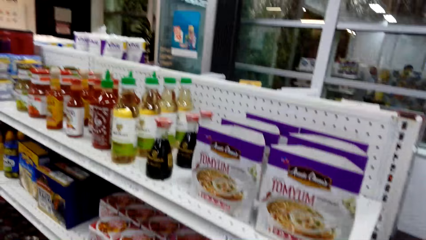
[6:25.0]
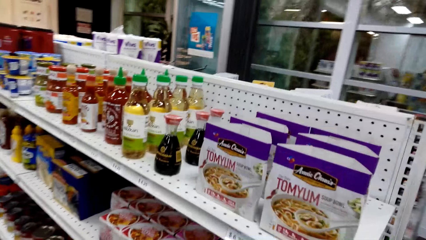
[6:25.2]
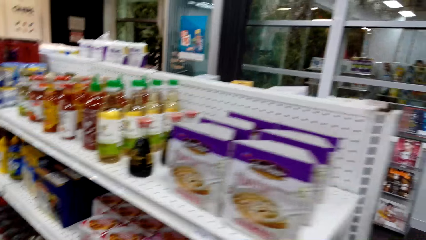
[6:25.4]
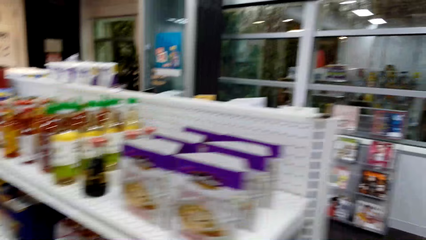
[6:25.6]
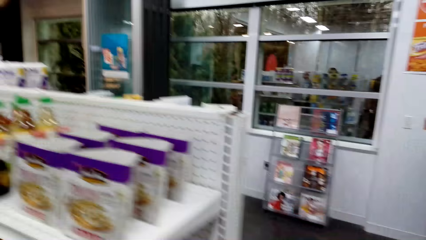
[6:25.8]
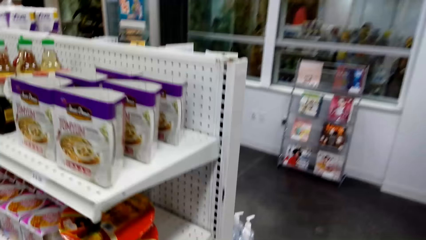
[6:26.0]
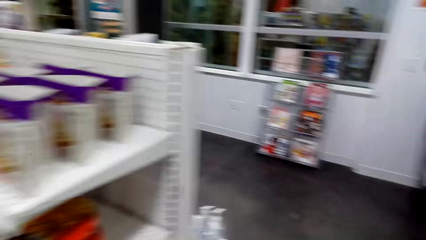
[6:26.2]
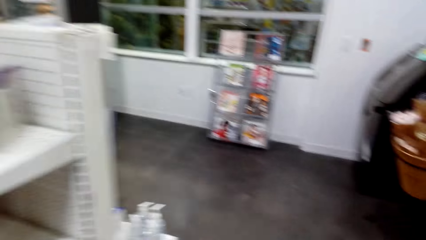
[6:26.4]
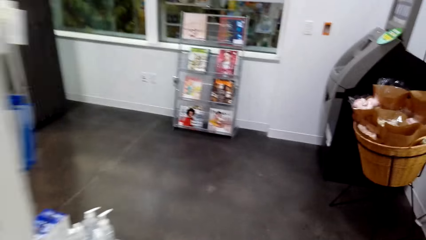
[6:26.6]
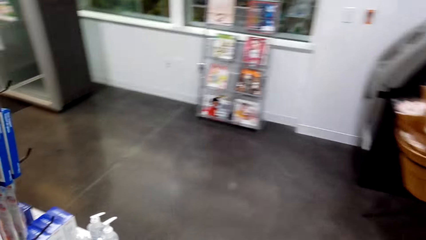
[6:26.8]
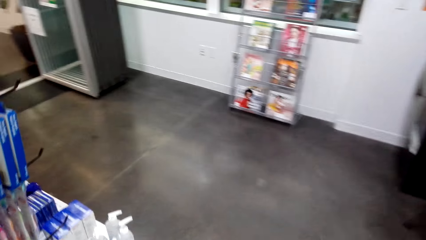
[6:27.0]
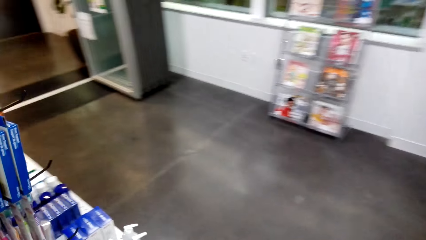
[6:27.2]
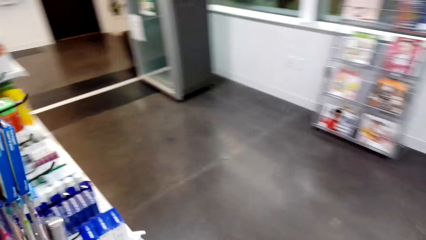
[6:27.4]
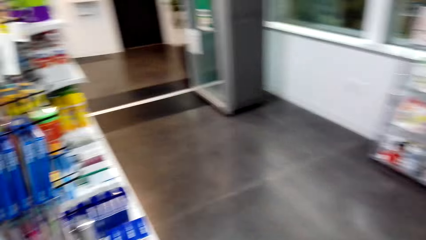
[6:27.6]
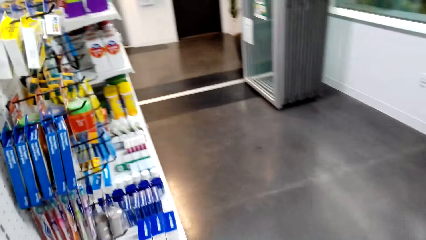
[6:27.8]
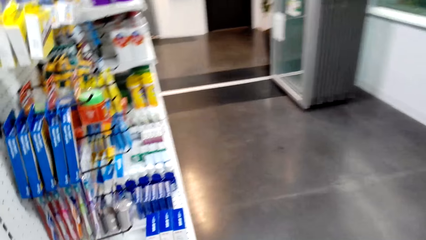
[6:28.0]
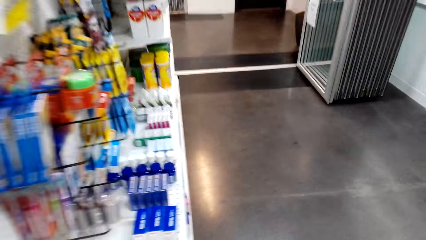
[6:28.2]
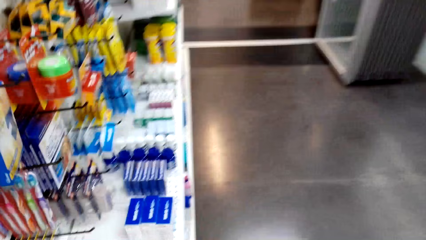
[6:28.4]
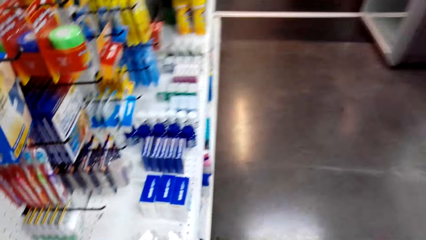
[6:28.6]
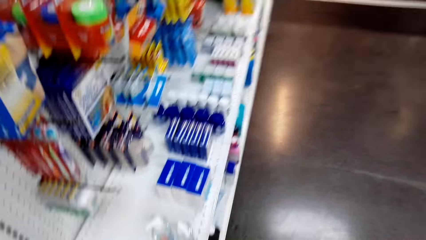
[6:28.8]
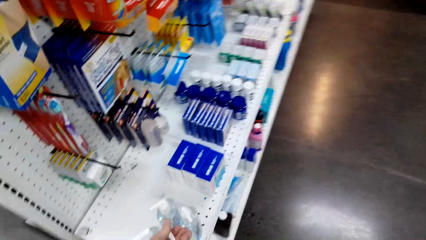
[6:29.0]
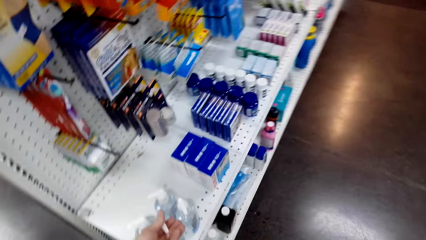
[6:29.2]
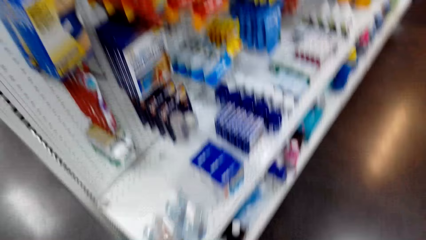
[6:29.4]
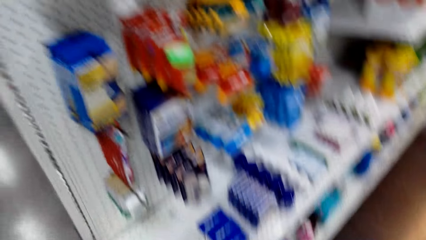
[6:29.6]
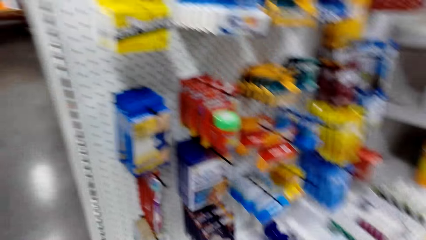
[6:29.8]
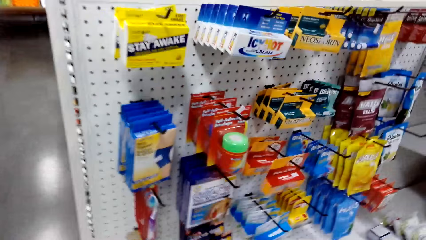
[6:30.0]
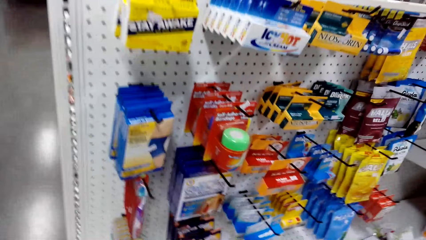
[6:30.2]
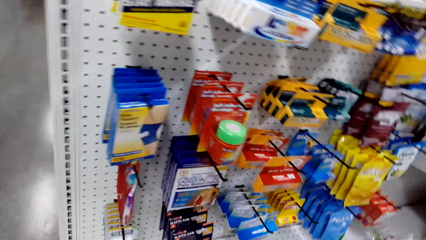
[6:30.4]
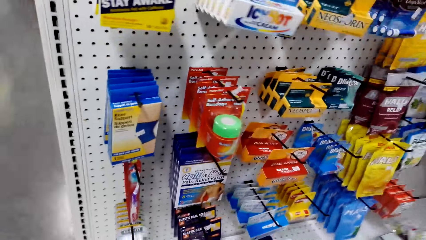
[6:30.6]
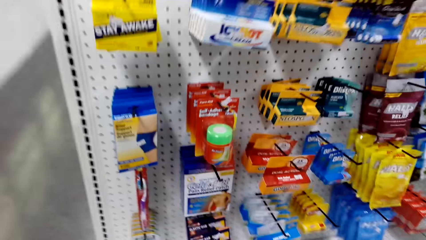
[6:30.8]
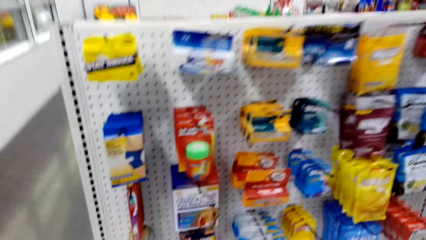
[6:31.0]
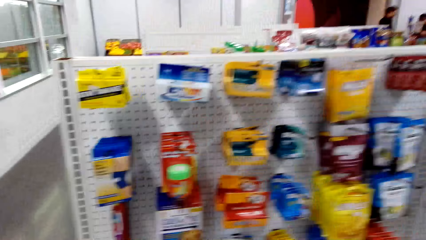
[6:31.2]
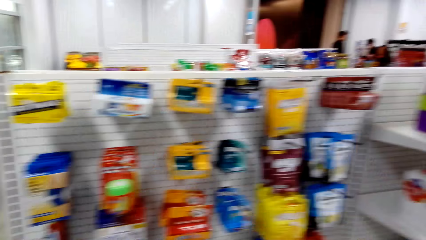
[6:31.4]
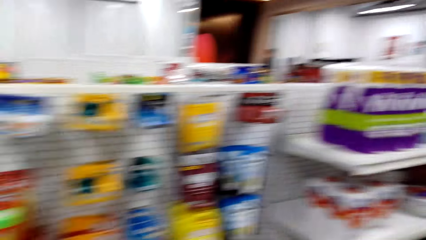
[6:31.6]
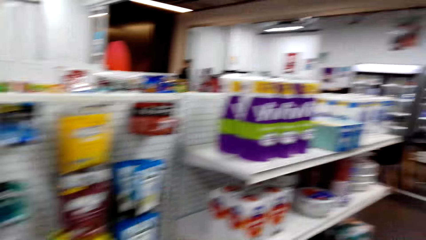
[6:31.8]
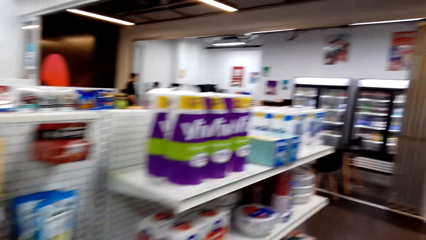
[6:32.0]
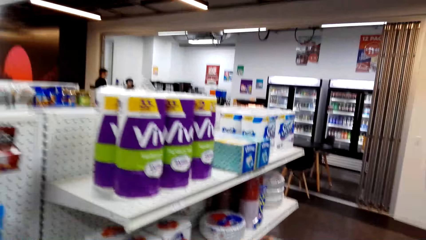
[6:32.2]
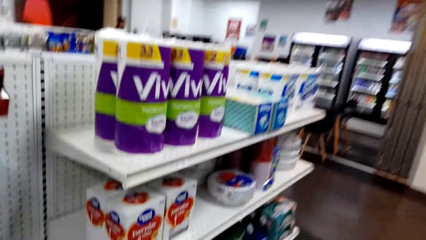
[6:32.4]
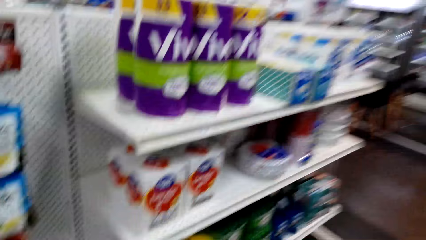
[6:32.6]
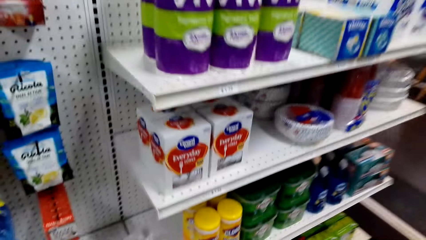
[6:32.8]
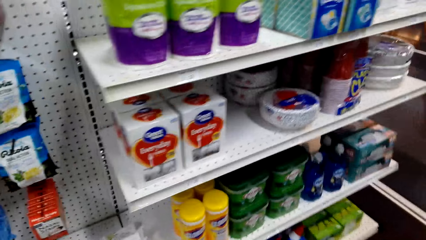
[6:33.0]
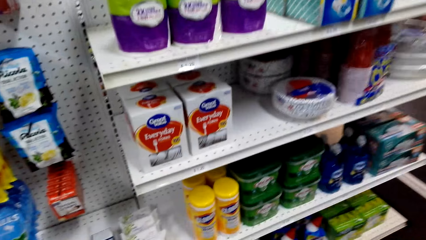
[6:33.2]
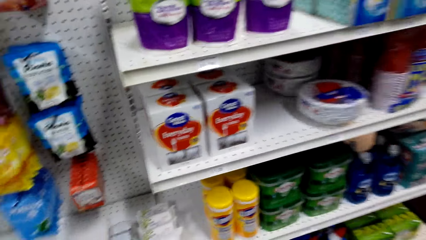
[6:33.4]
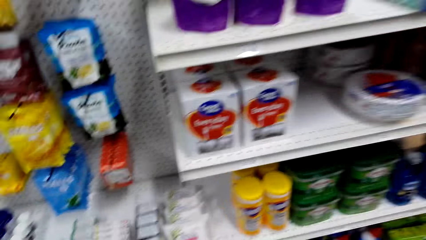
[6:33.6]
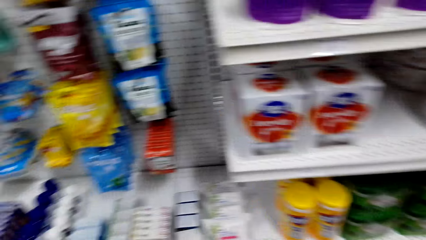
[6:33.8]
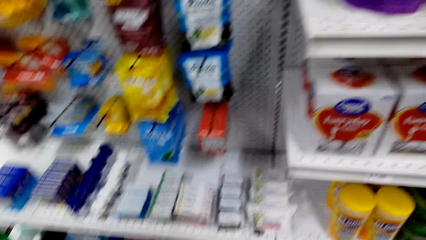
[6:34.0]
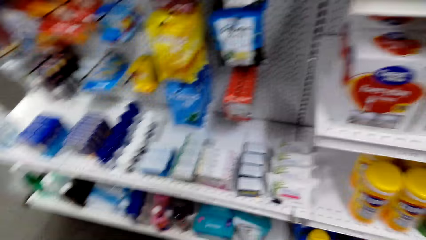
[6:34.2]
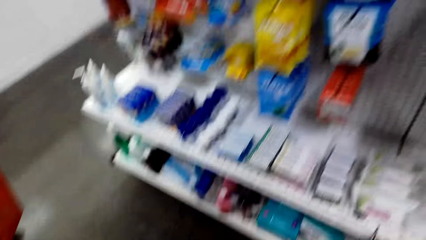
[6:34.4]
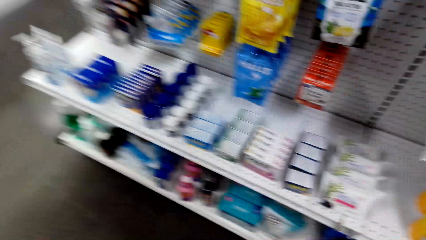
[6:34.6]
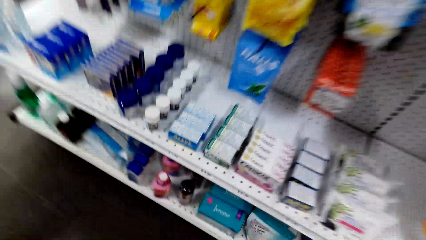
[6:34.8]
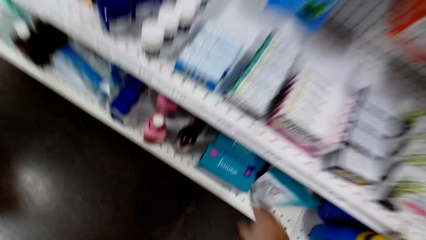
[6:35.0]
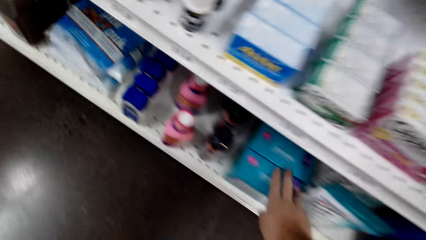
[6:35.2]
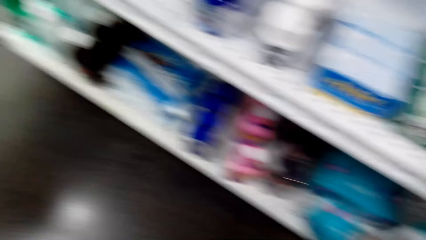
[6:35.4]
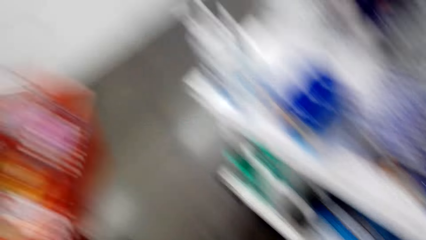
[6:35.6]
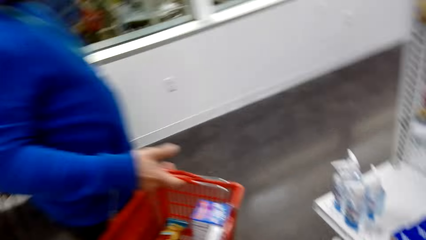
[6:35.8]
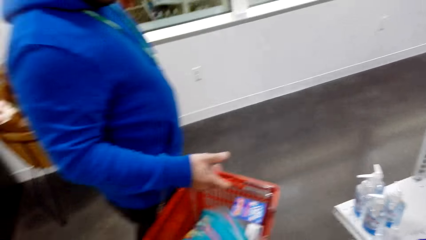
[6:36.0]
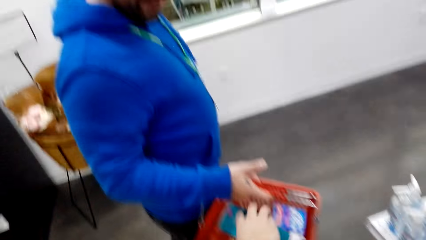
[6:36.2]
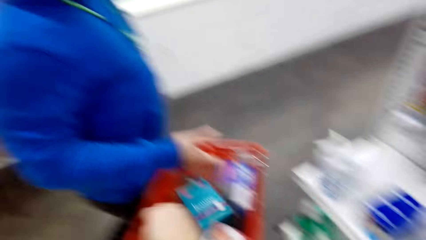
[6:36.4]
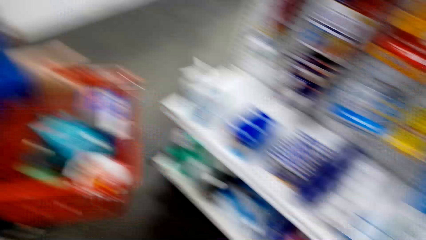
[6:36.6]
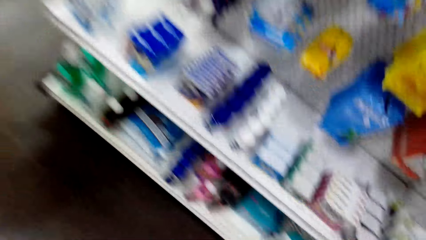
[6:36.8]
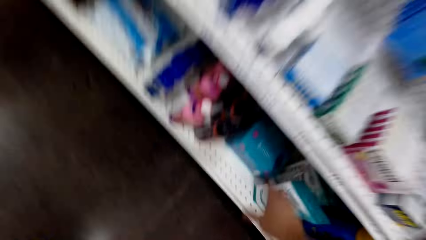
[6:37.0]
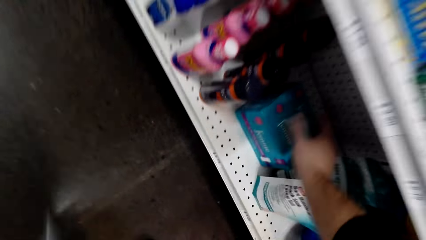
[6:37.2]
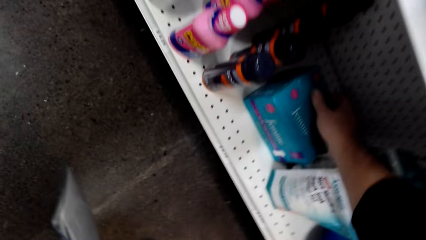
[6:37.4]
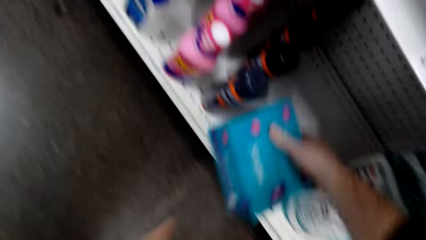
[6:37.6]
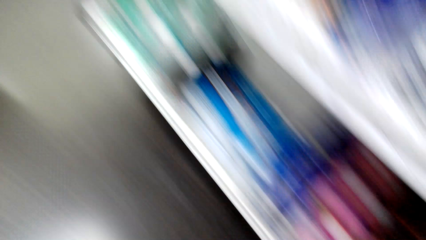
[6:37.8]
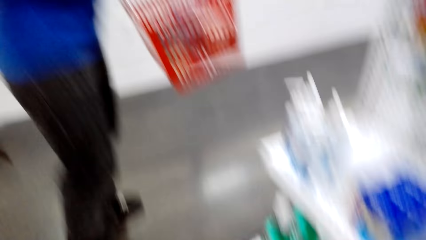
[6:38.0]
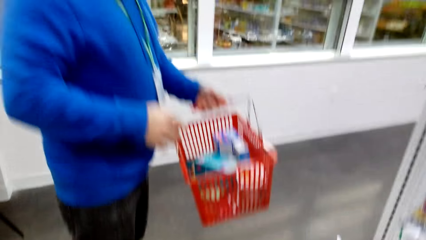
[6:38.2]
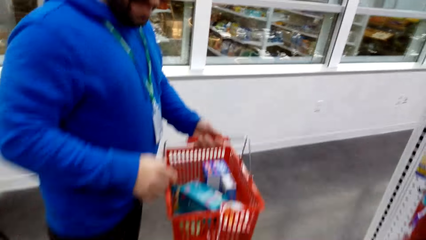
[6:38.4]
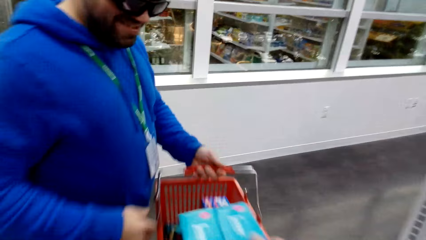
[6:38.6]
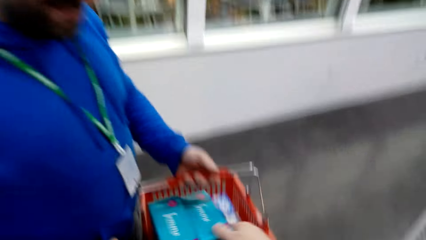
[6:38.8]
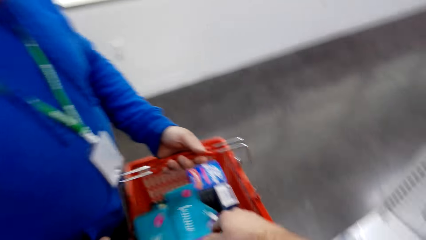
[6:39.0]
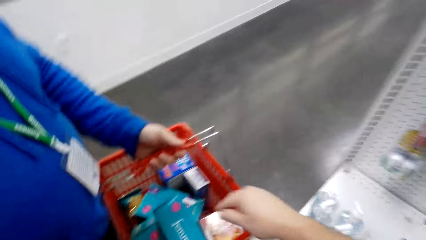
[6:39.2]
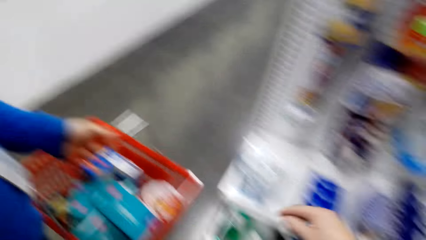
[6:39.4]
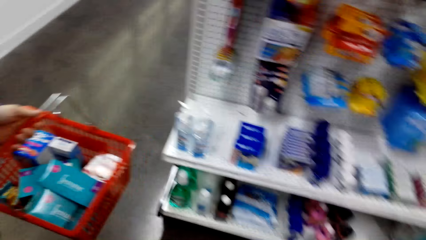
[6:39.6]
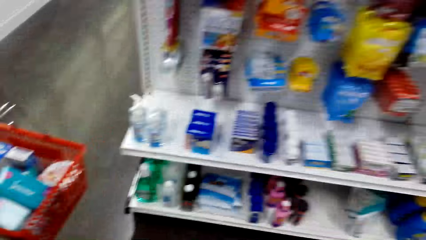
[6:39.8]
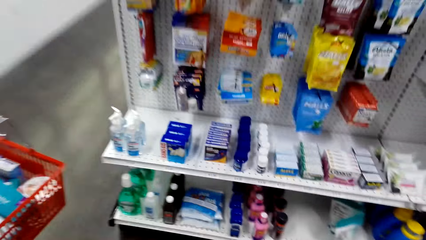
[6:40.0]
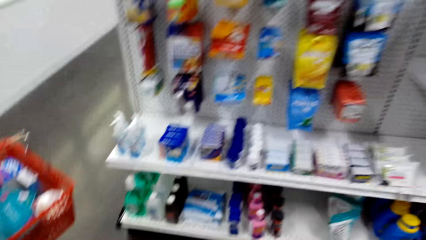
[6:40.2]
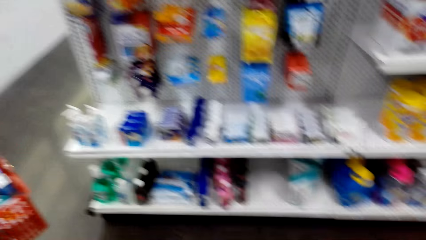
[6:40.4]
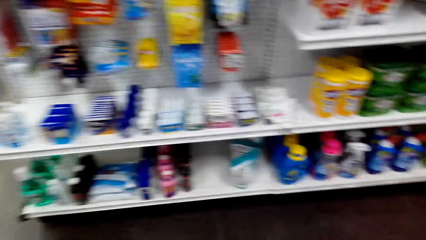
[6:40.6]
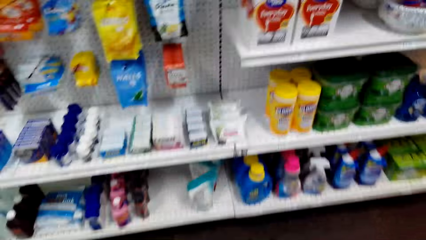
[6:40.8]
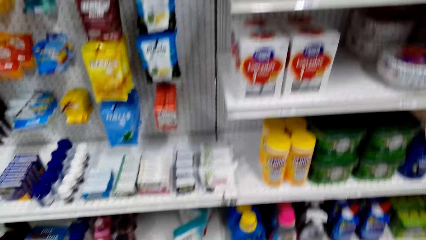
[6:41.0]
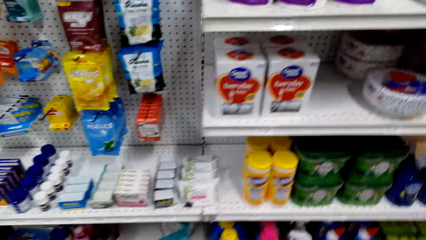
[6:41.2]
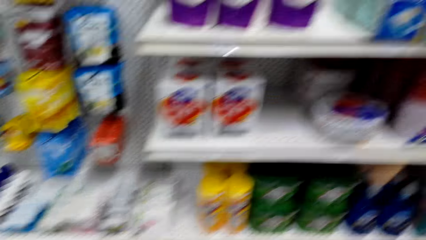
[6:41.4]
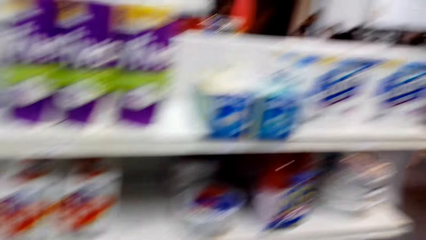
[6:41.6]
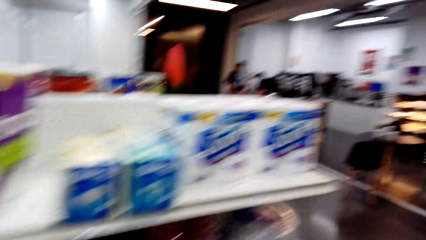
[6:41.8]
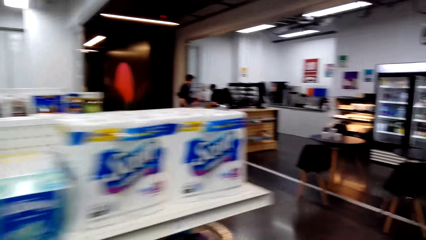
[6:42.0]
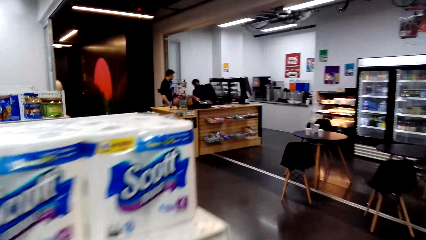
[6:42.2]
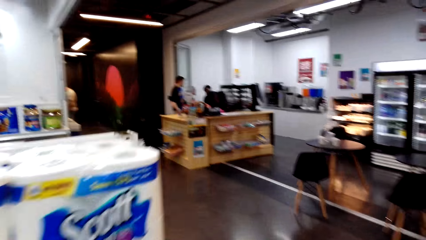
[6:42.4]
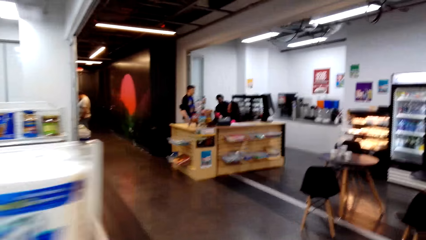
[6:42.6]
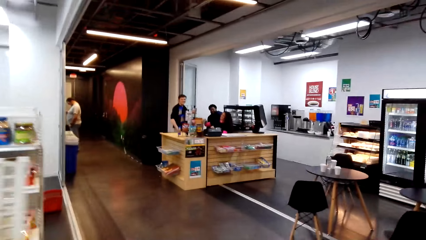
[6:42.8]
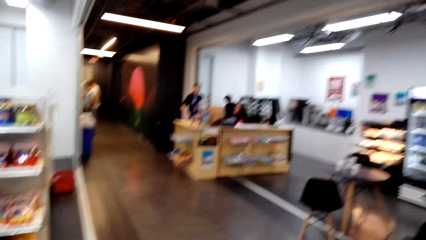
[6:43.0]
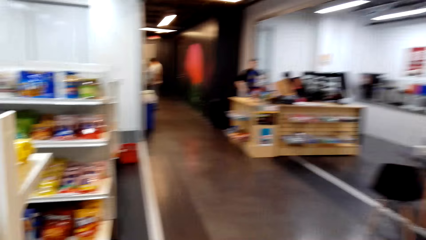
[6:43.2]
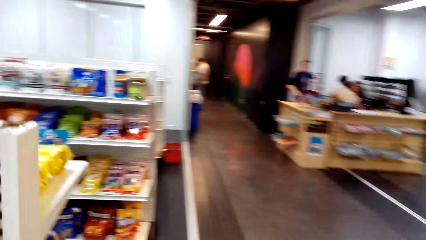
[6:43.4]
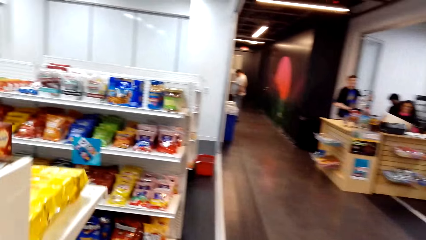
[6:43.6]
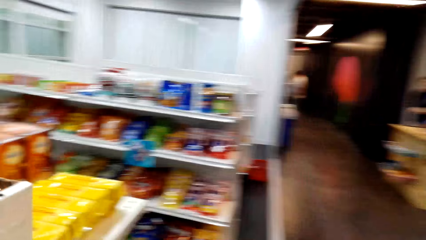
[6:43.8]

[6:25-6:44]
The camera wearer moves around. They pick something from the shelf. They drop something in the basket. They pick something, drop something in the basket, and move around.
